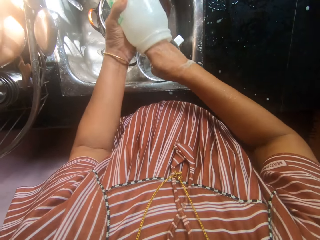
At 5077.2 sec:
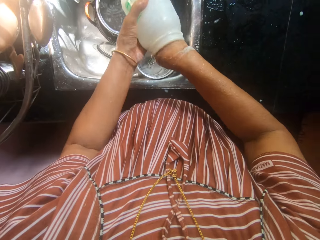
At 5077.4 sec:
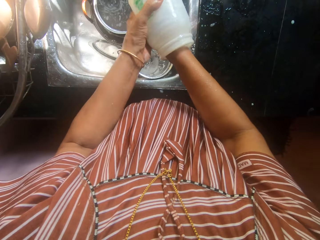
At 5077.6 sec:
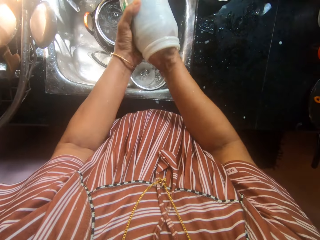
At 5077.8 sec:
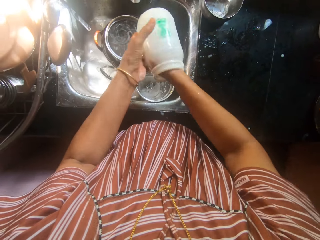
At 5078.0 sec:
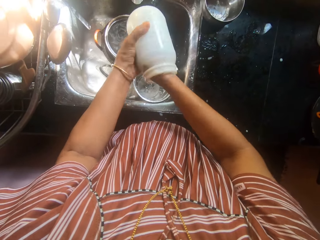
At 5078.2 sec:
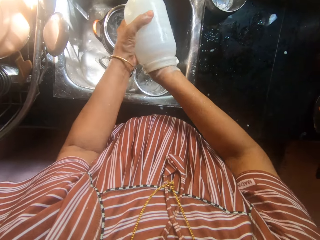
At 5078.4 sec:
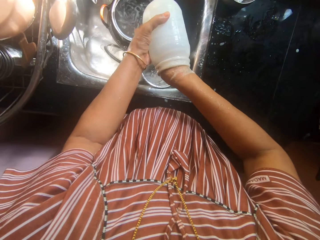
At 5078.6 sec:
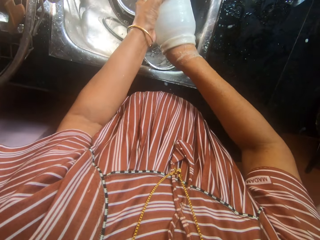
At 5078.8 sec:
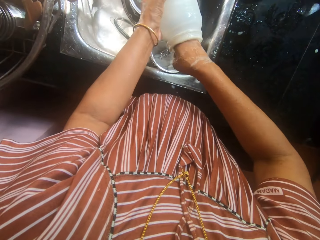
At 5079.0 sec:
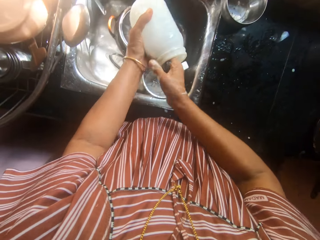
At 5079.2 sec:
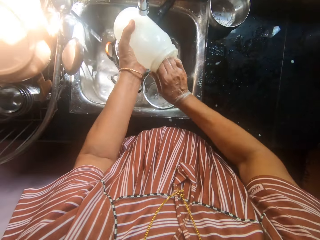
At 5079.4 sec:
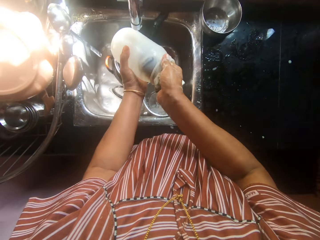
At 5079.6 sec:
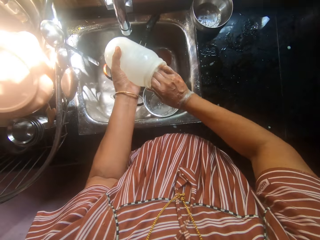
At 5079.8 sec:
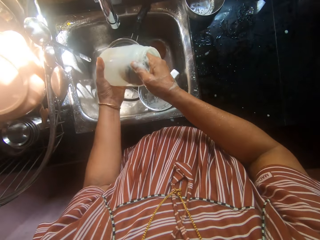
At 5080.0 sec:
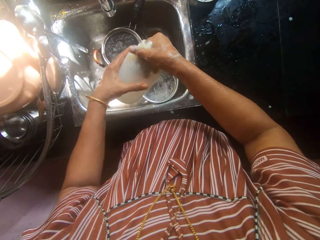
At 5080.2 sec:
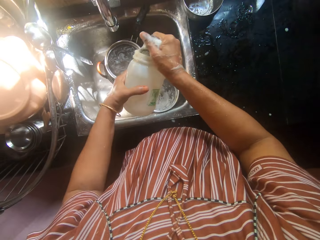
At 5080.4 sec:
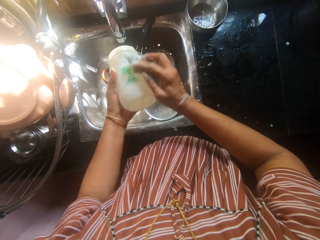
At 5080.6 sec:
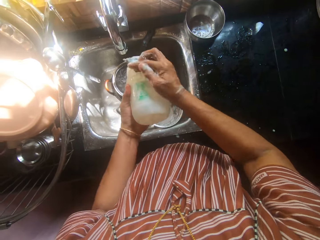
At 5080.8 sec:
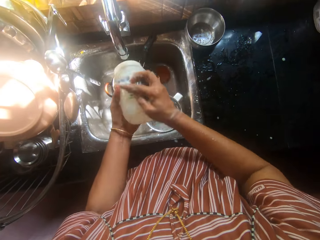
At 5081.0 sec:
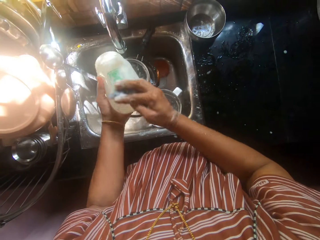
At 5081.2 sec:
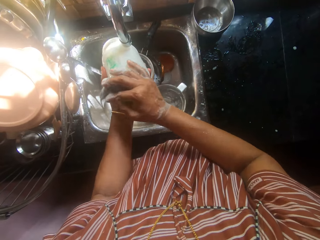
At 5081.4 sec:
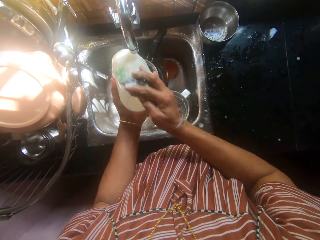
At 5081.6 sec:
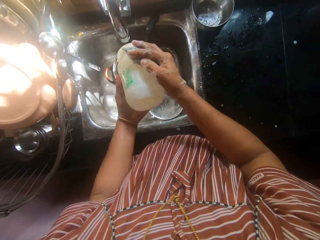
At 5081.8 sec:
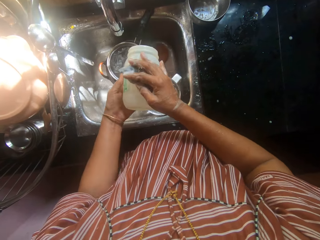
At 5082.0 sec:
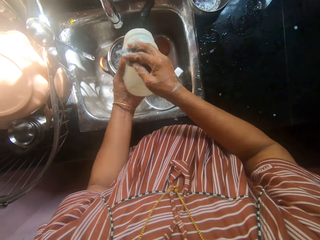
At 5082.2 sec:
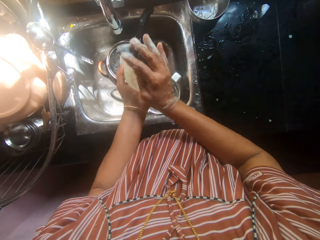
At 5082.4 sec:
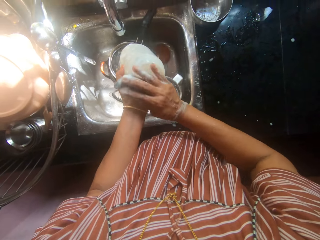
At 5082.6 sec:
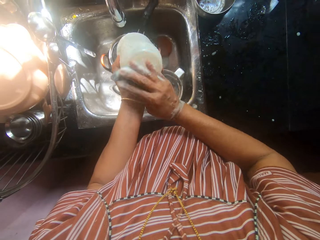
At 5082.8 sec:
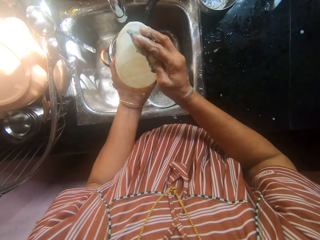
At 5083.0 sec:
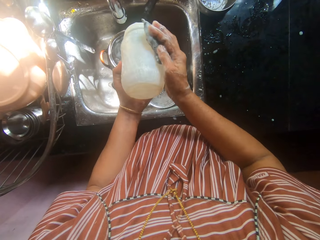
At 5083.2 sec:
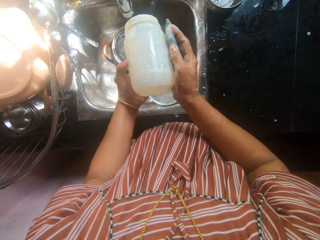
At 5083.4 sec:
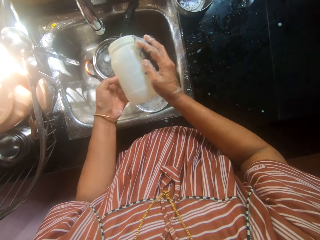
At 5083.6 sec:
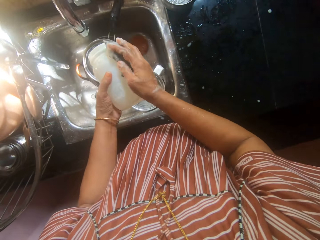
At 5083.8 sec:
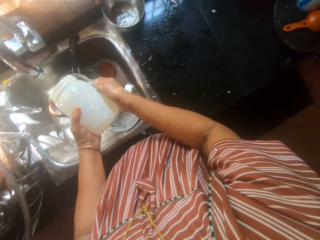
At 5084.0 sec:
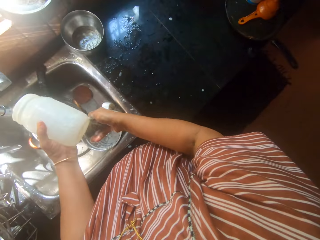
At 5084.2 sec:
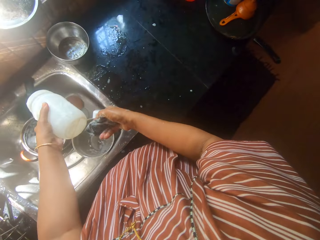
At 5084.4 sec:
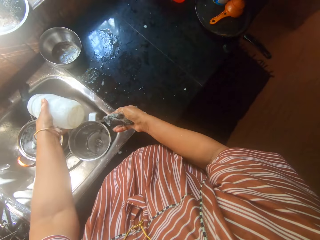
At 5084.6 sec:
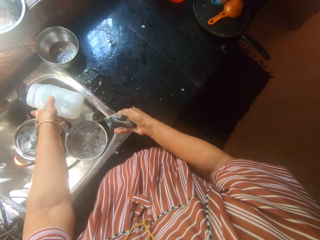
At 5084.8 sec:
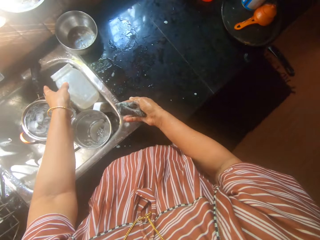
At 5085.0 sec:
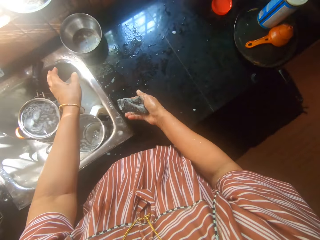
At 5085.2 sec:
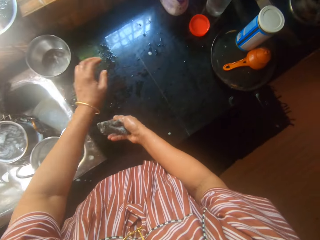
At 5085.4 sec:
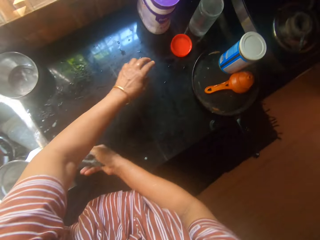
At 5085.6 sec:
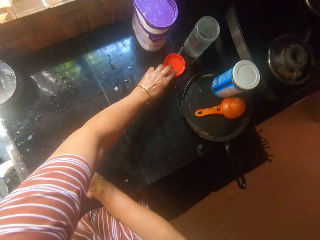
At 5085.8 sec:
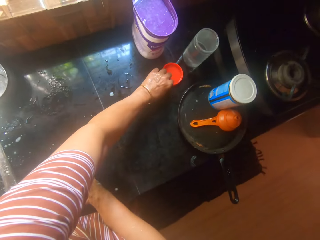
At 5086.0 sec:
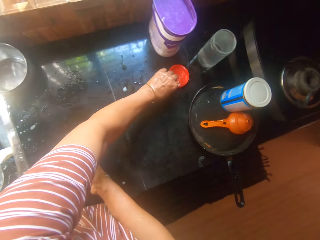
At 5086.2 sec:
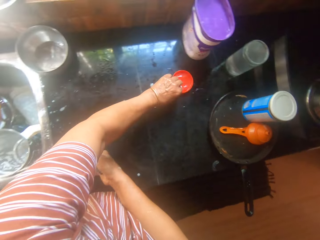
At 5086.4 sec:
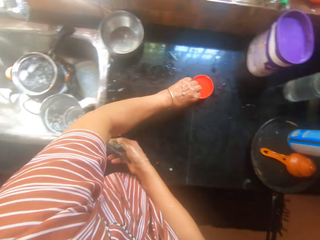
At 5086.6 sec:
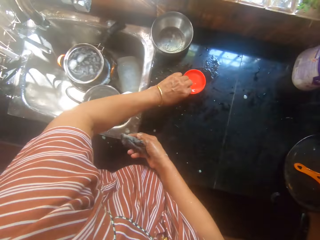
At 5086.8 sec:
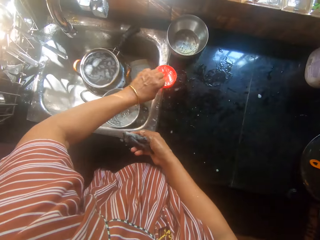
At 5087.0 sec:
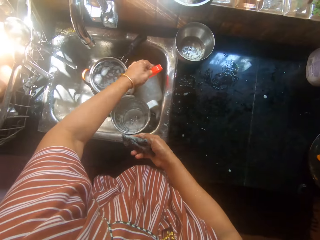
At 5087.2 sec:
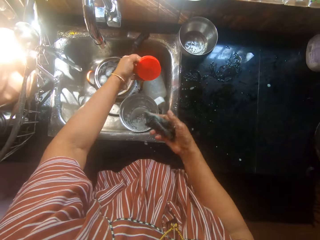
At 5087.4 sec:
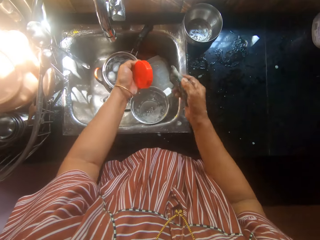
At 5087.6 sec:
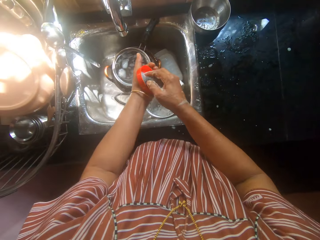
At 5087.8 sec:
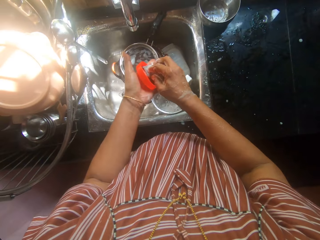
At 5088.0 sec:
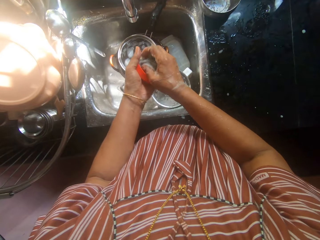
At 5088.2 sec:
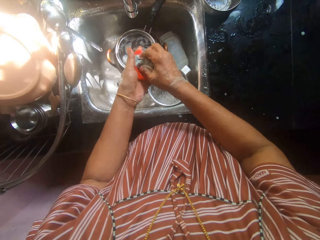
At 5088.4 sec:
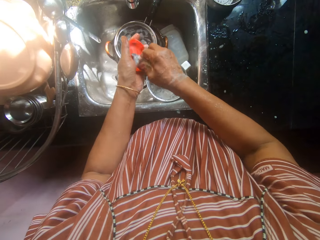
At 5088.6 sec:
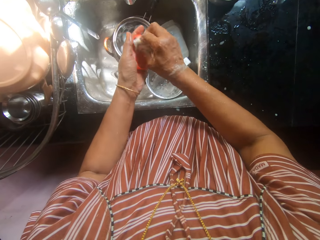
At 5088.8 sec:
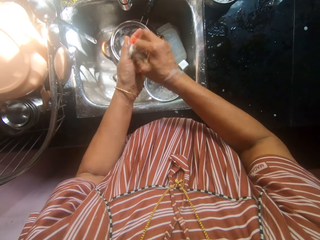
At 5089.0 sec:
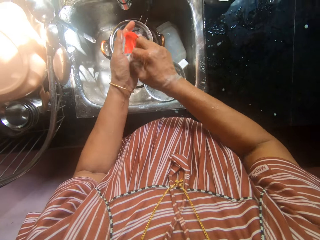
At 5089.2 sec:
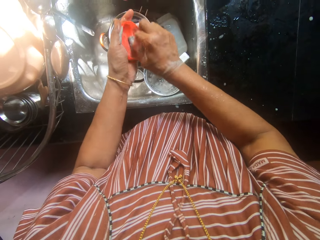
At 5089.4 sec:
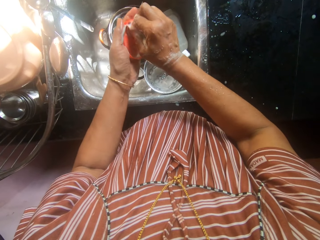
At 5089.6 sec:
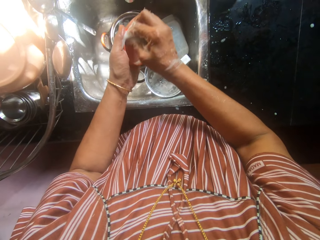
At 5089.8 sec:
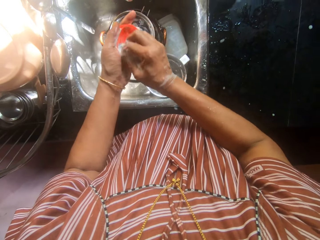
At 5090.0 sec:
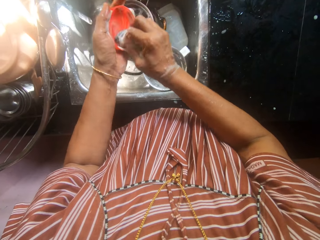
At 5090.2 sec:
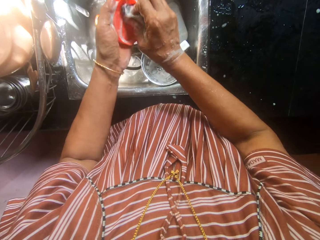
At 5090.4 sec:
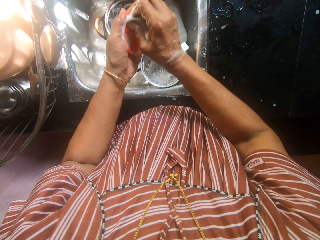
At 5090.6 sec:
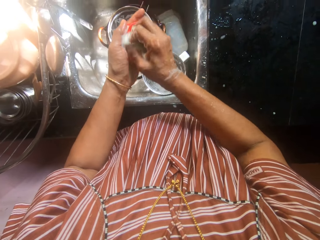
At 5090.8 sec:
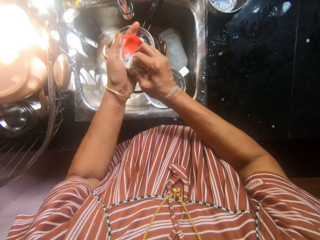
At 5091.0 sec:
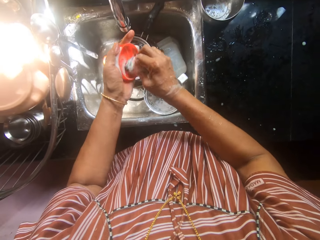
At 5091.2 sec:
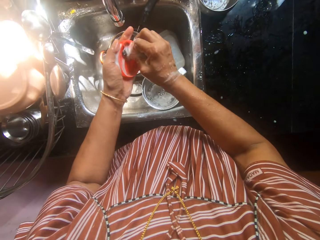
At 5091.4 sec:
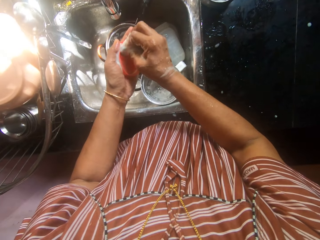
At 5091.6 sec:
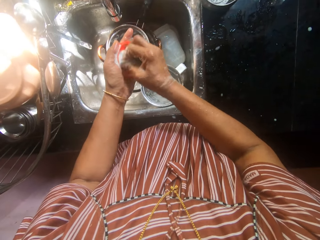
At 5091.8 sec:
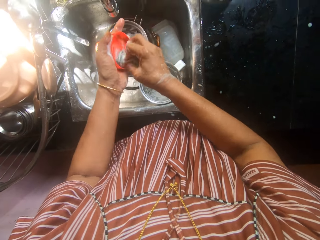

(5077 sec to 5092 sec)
The camera wearer drops the plastic container in her left hand into the sink. She picks up a lid from the kitchen table with her left hand. She pours water from the lid in the sink. She scrubs the sponge on the lid with her right hand.

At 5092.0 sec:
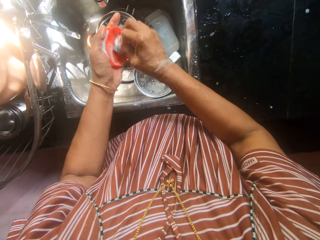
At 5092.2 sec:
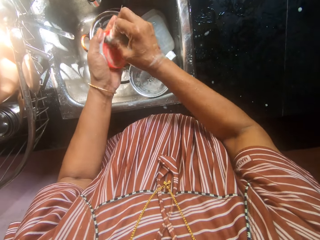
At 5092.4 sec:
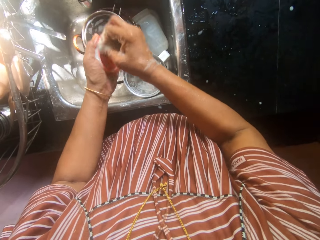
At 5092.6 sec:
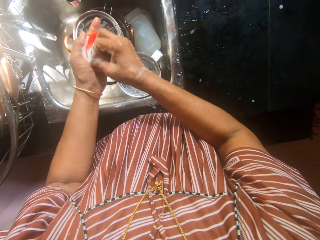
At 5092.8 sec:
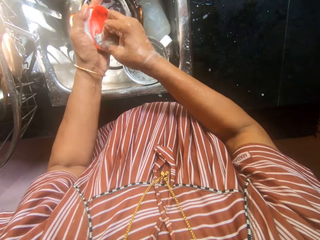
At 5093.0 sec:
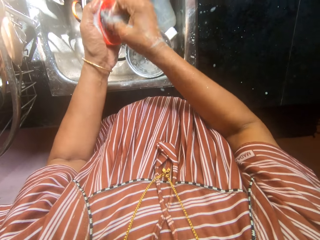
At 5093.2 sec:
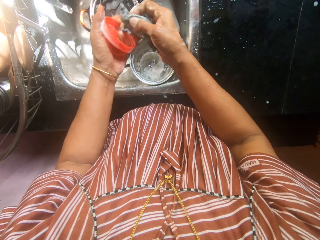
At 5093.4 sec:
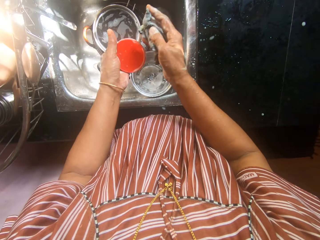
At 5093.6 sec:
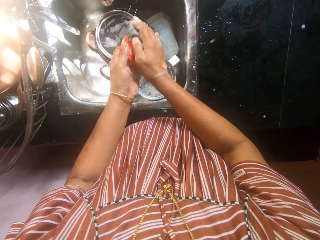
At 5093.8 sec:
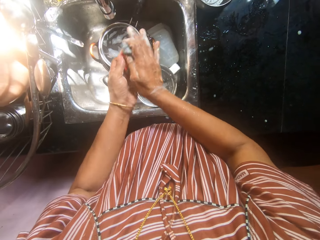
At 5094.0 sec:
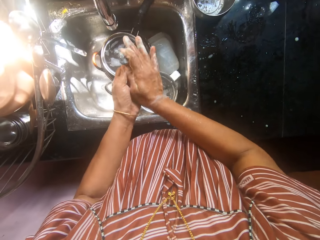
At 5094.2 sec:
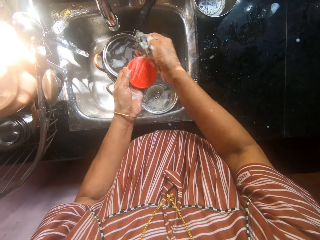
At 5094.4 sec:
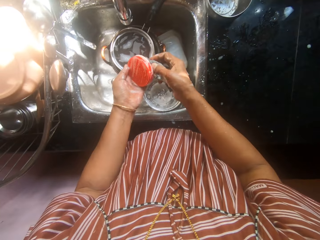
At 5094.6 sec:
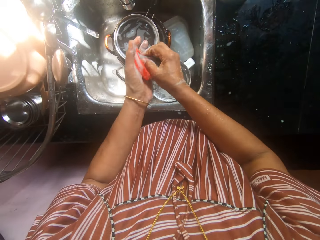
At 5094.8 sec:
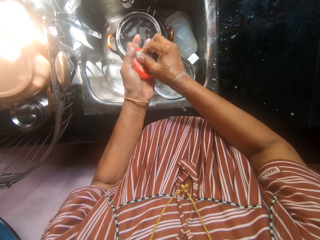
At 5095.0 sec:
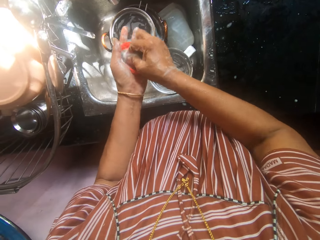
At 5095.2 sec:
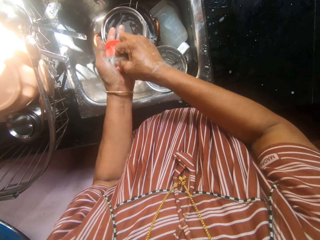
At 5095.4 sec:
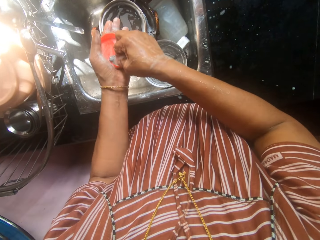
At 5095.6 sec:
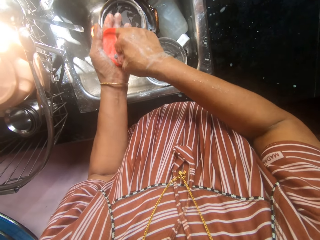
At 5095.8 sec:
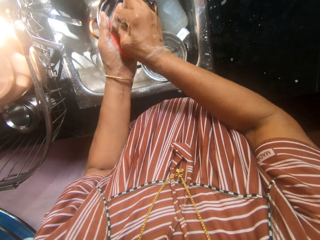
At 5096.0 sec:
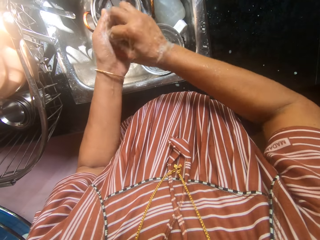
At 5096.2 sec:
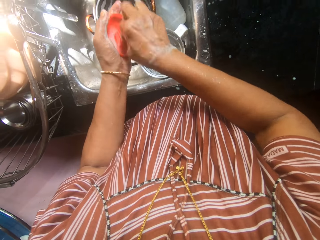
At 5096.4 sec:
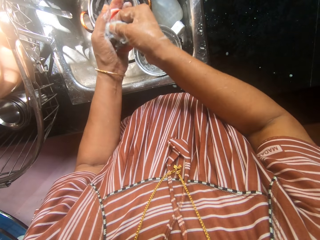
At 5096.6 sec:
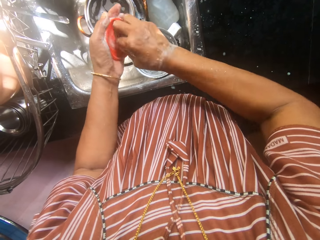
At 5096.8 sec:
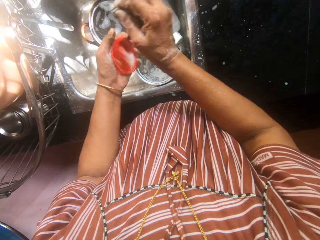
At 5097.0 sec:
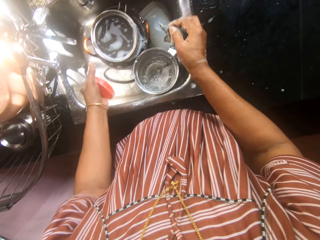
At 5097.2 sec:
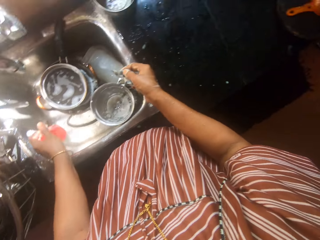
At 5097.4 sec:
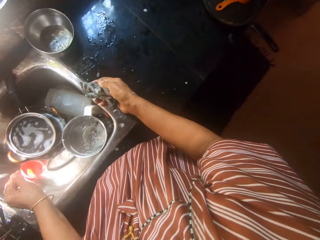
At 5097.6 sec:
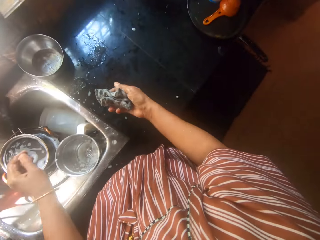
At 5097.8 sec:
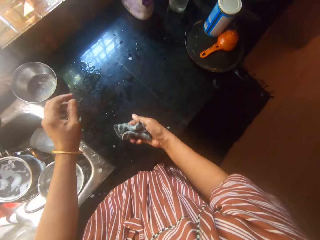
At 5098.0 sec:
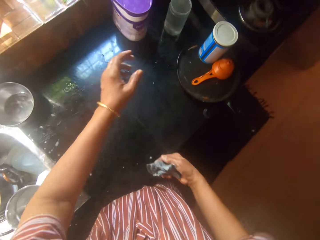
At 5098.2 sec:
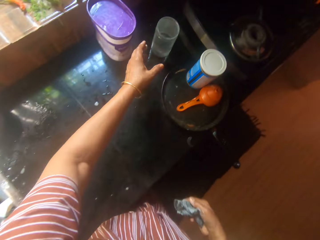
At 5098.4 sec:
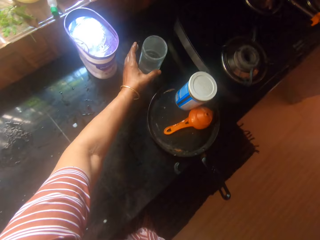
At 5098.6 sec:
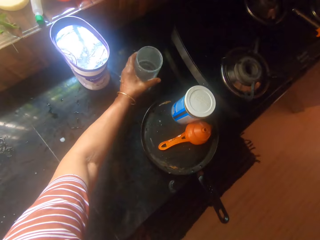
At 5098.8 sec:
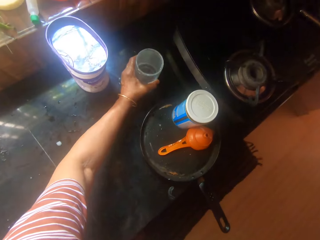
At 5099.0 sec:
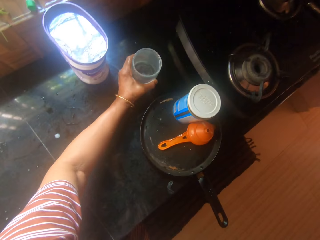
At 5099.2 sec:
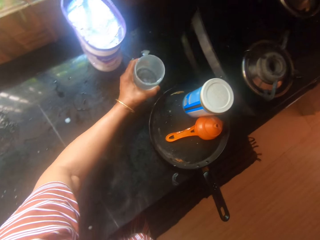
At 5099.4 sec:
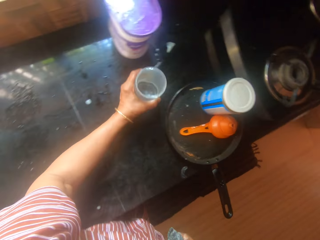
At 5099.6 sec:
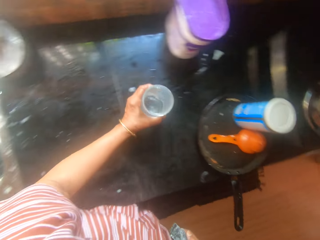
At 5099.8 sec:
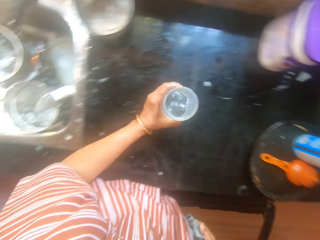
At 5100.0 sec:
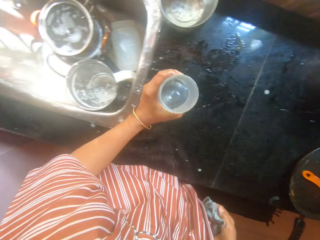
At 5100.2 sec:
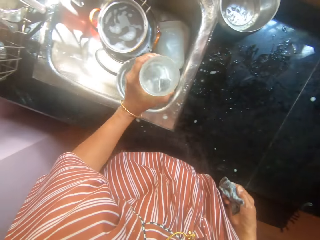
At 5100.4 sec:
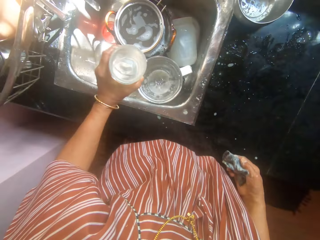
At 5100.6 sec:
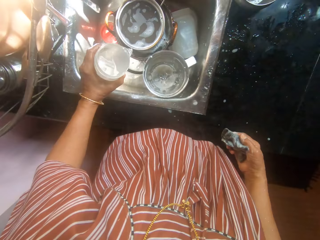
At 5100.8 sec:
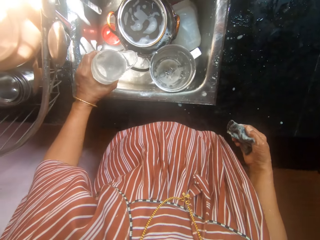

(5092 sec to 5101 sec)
The camera wearer drops the lid in her left hand into the sink. She picks up a container with water in it from the kitchen table with her left hand.
